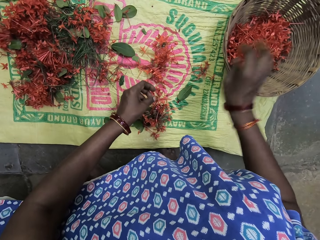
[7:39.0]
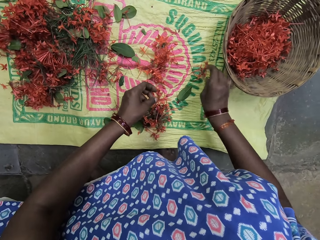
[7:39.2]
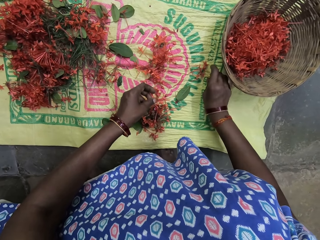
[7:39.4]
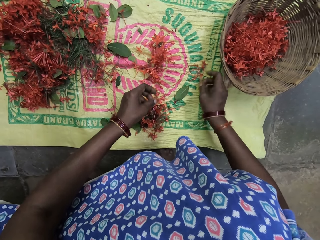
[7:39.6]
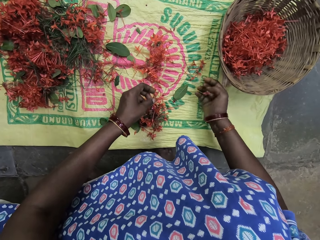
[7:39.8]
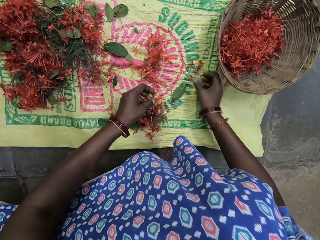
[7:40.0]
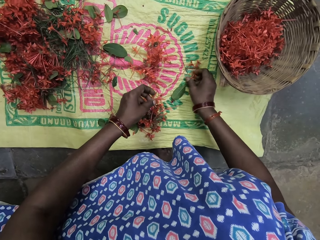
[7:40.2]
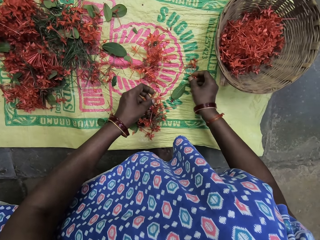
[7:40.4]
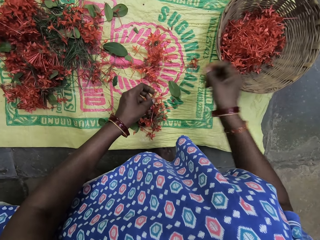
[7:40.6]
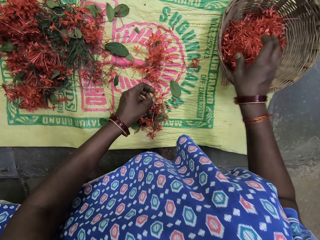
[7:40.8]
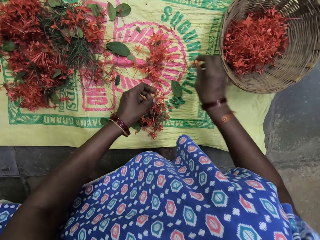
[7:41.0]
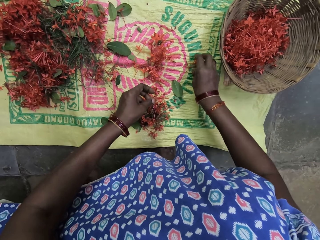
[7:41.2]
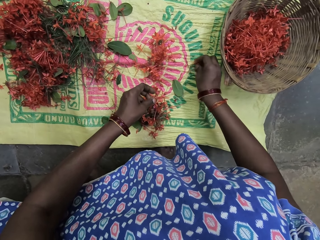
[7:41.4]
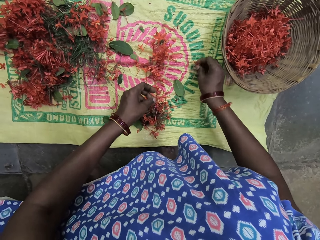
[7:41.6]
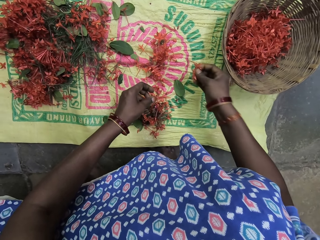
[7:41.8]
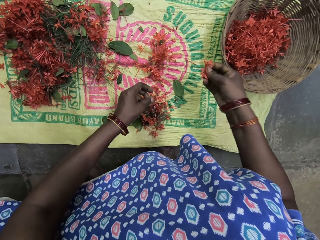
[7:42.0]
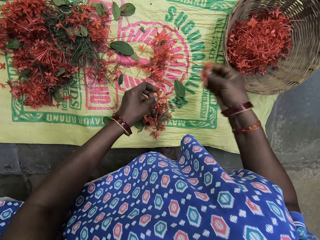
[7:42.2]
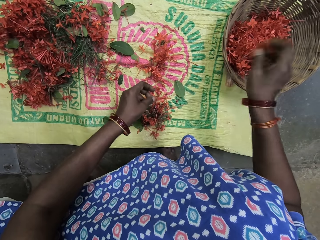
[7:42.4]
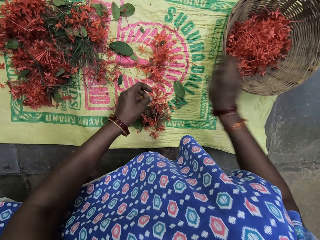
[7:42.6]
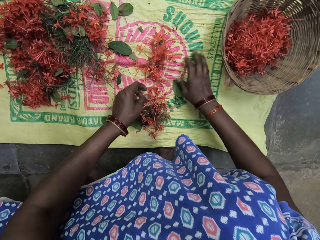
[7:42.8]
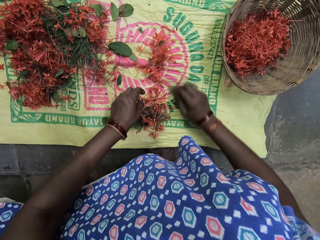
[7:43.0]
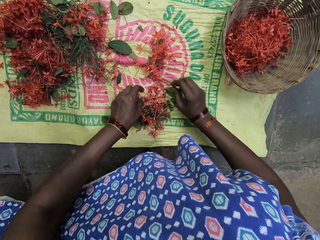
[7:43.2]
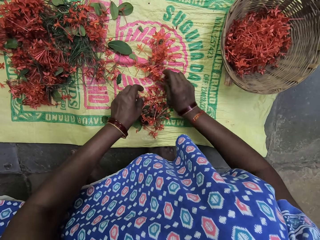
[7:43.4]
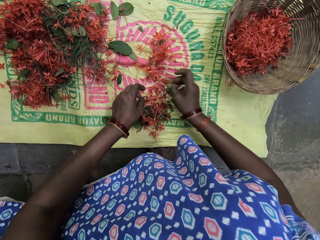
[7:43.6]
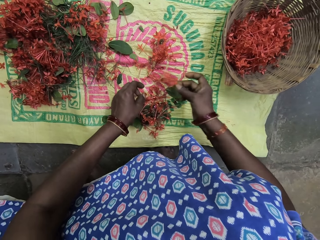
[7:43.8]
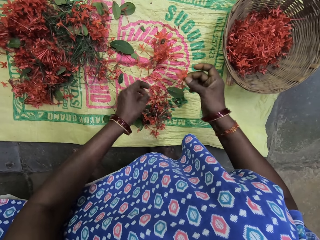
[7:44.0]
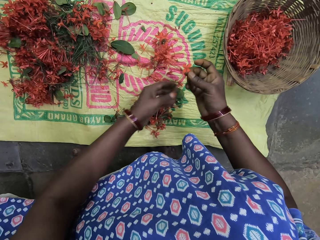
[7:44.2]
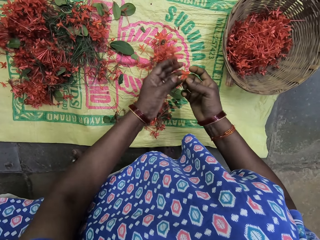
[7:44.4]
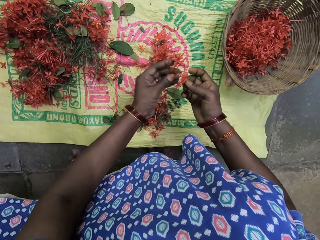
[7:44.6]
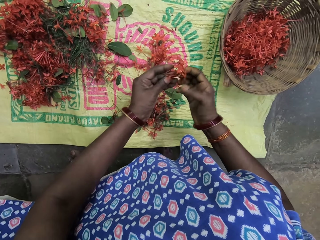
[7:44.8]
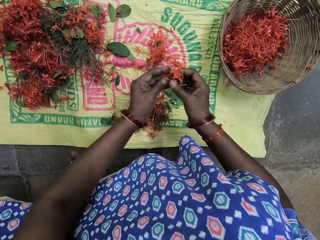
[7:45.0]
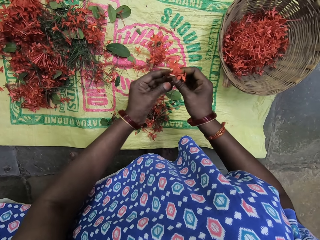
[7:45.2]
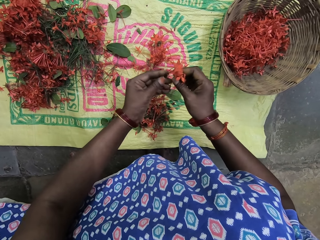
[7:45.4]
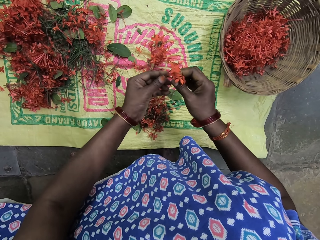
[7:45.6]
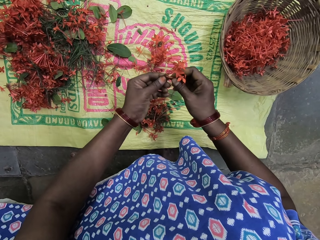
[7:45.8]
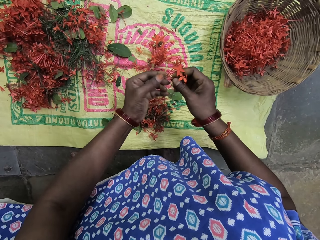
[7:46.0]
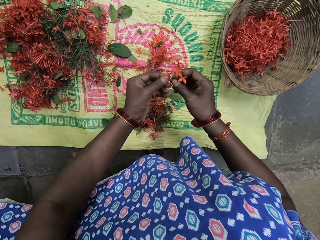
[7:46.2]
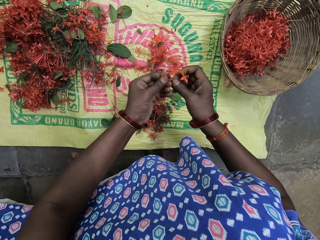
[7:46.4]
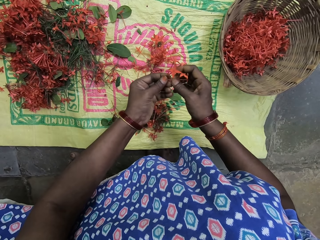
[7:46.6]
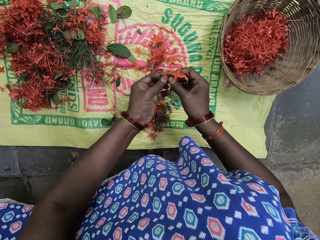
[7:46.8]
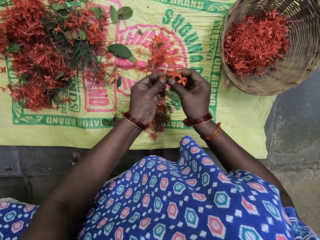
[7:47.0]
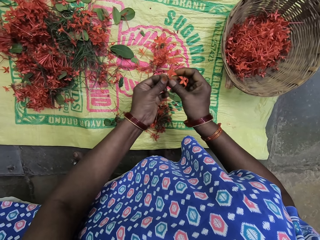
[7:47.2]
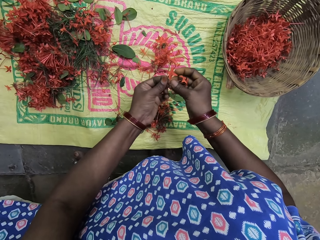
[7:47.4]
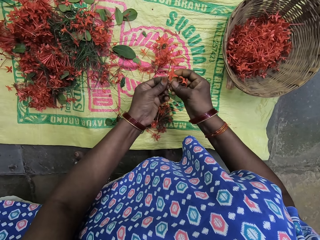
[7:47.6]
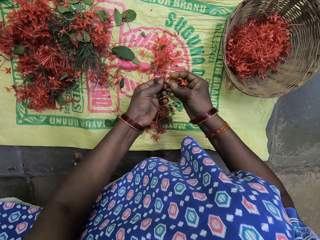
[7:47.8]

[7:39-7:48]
The camera wearer puts the flowers in the basket. They pick flowers. They put the flowers in the basket. They pick flowers. They put the flowers in the basket. They pick flowers. They hold the flowers with both hands. They break the flower branch.

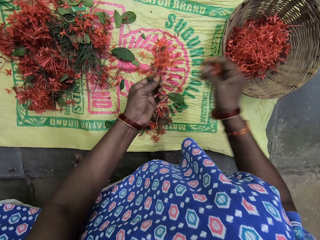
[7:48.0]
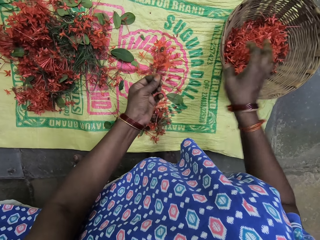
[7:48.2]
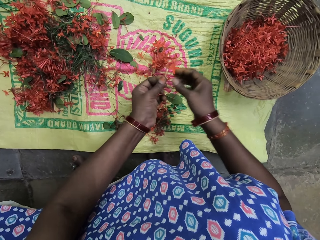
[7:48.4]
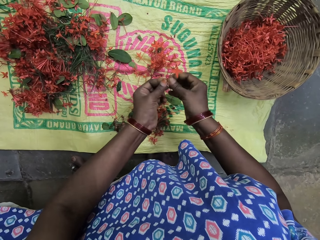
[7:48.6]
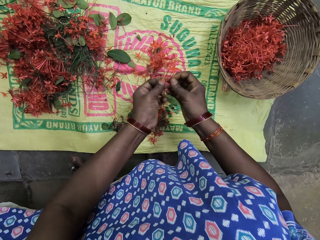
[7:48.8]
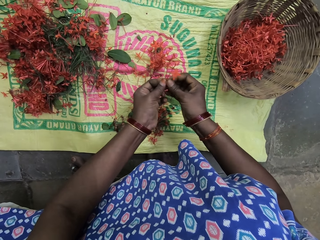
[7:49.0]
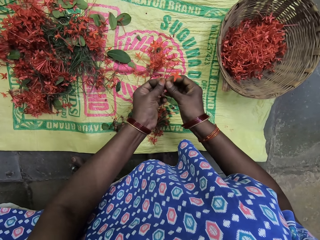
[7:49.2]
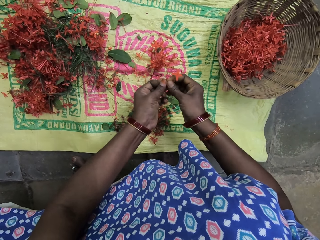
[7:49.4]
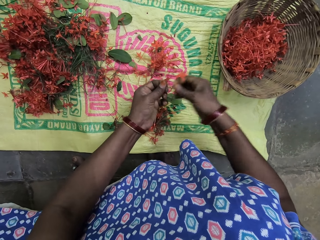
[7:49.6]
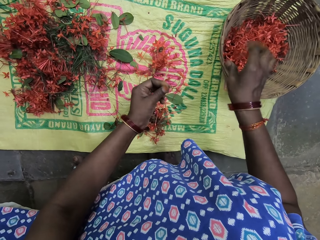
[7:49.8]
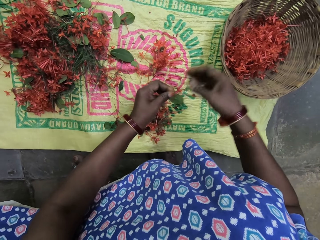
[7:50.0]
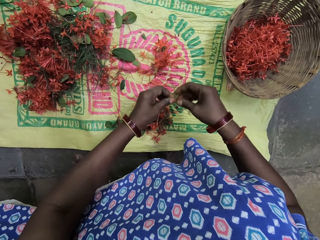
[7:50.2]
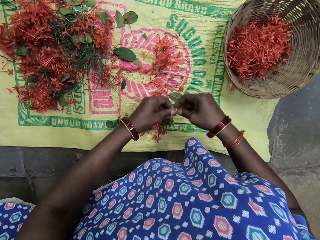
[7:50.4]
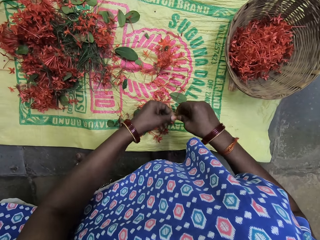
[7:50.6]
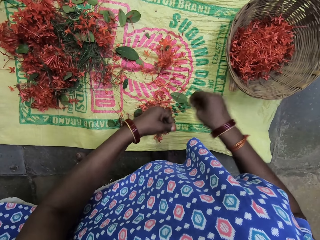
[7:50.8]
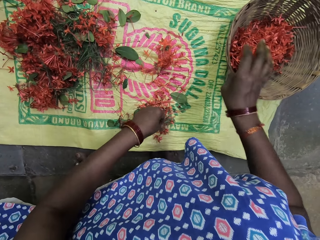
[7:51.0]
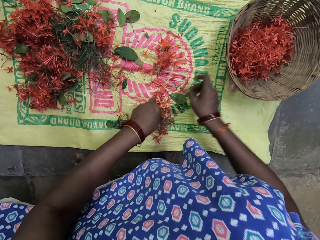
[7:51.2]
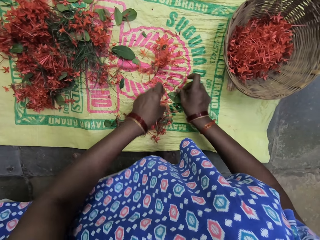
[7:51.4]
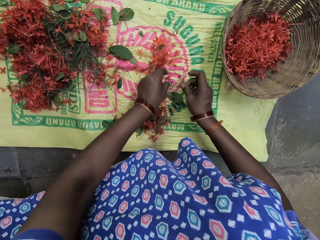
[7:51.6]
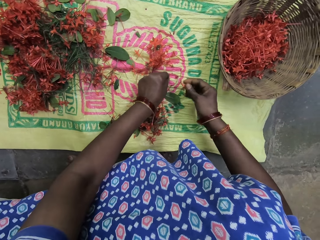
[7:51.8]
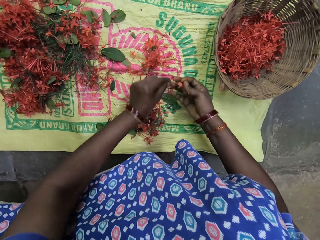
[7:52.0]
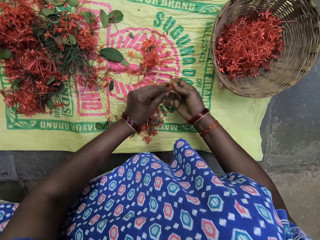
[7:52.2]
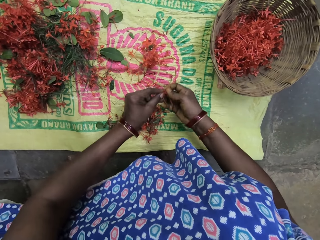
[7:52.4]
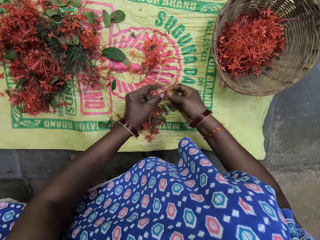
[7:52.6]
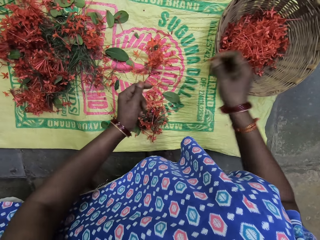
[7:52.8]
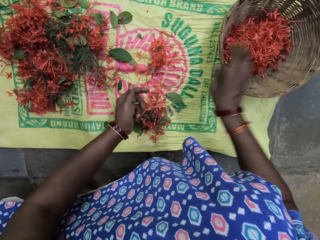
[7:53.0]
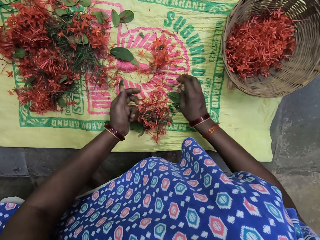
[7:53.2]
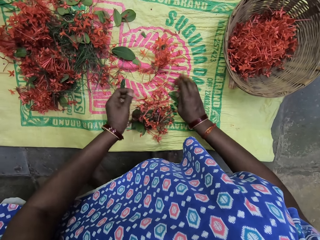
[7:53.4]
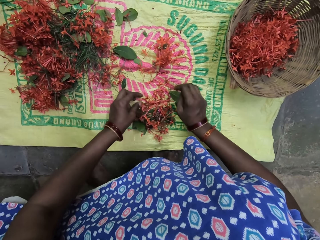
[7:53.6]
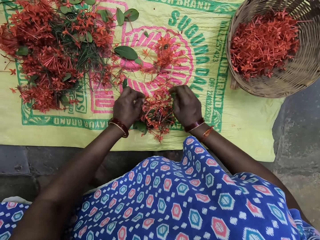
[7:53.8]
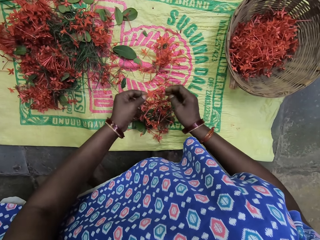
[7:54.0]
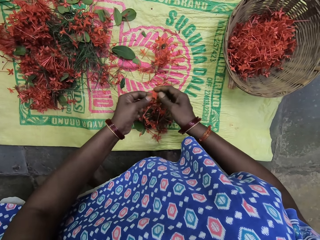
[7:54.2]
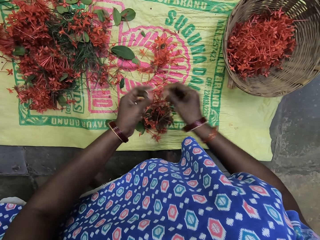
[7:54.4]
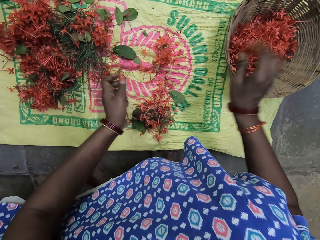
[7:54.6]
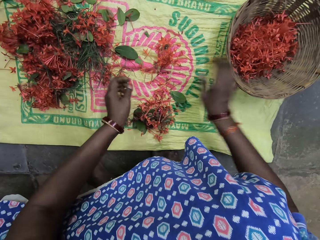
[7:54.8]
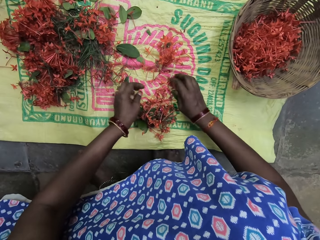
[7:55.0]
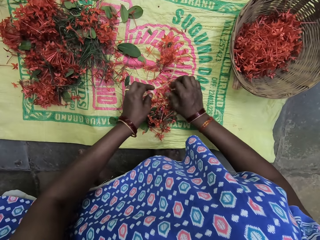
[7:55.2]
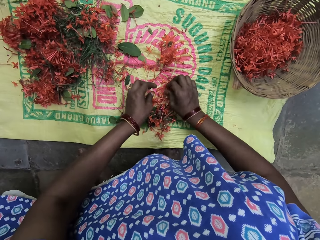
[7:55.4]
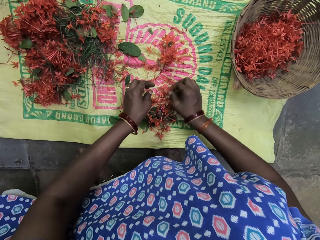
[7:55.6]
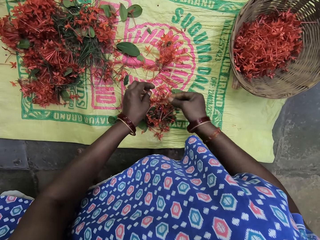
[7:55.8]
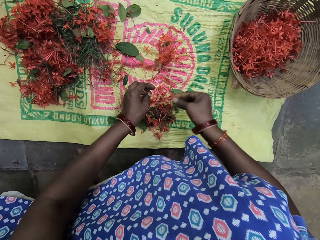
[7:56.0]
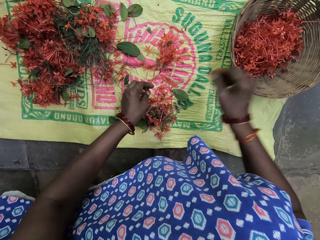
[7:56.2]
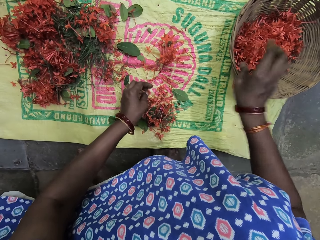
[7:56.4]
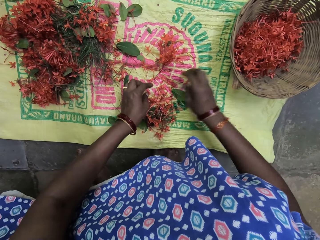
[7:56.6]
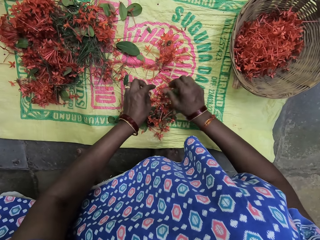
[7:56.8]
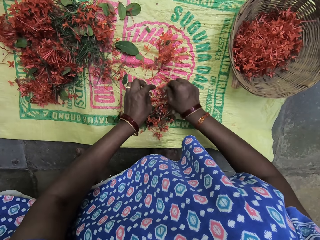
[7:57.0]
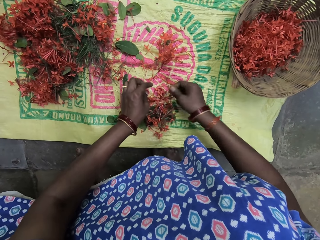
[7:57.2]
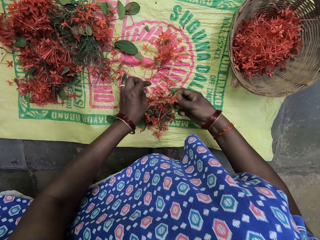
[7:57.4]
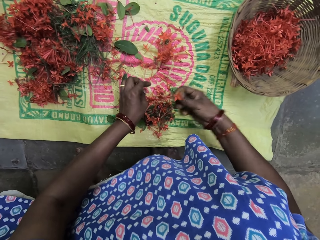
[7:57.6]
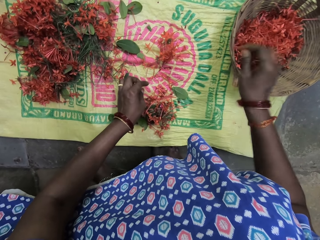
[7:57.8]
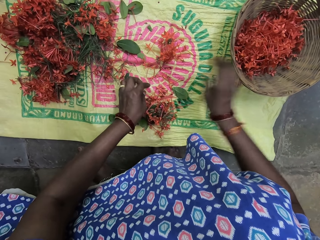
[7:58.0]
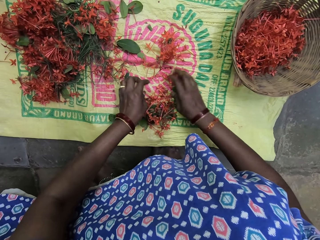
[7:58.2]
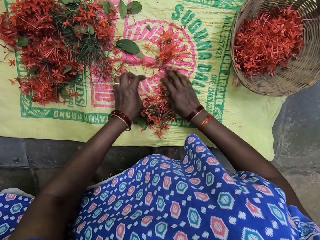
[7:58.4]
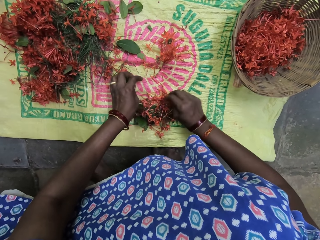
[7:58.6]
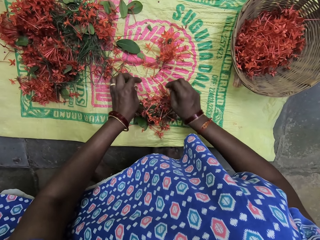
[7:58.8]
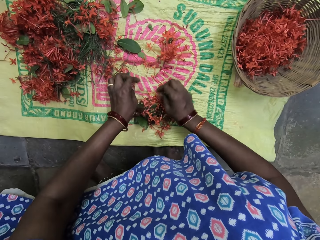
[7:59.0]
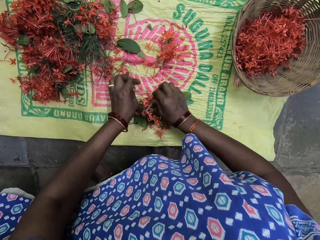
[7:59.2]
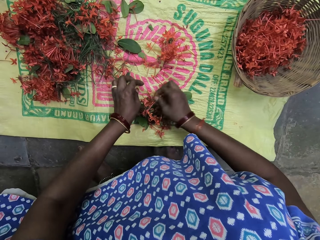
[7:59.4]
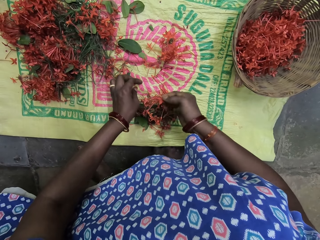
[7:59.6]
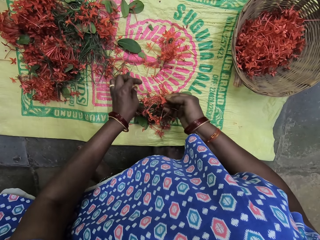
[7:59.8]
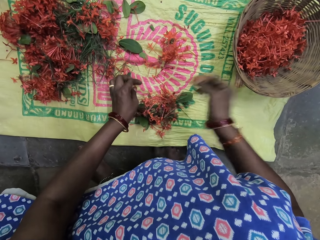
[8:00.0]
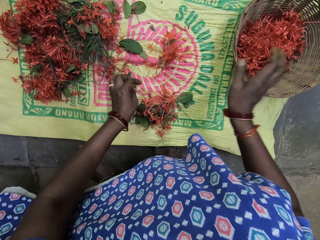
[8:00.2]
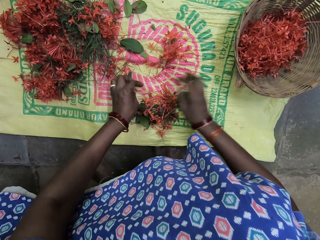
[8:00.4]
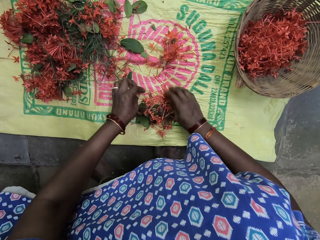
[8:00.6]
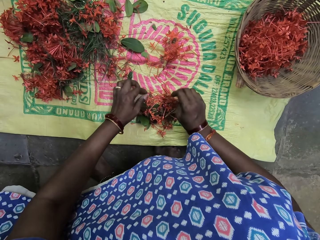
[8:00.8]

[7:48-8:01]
The camera wearer puts the flowers in the basket. They break the flower branch. They put the flowers in the basket. They break the flower branch. They put the flowers in the basket. They pick flowers. They put the flowers in the basket. They pick flowers. They put the flowers in the basket. They pick flowers. They put the flowers in the basket. They pick flowers. They put the flowers in the basket. They pick flowers. They put the flowers in the basket.
